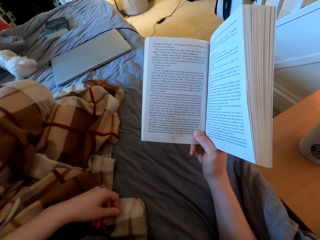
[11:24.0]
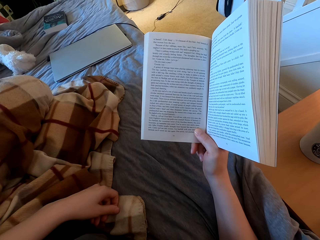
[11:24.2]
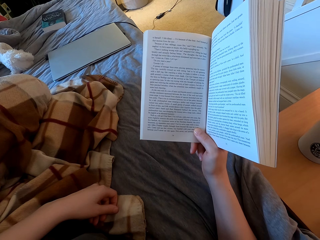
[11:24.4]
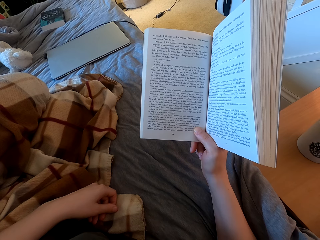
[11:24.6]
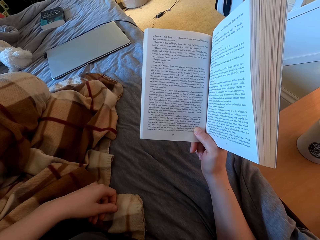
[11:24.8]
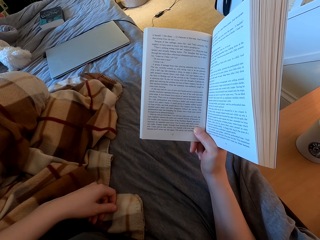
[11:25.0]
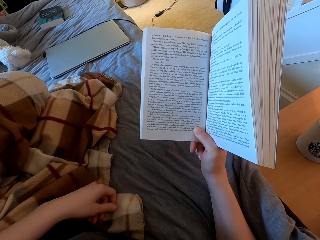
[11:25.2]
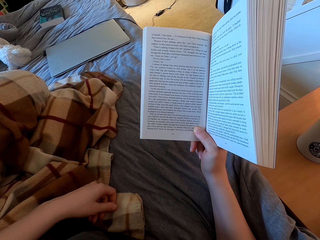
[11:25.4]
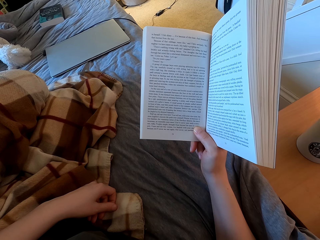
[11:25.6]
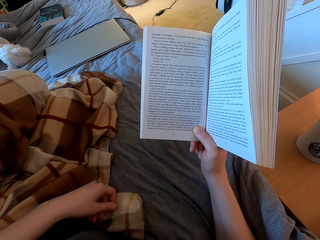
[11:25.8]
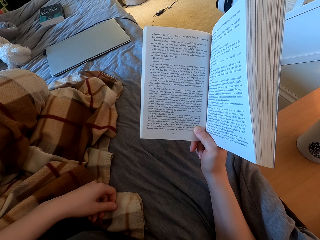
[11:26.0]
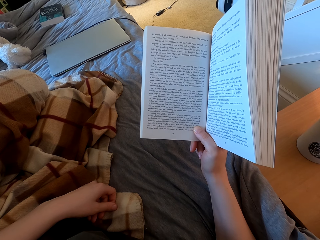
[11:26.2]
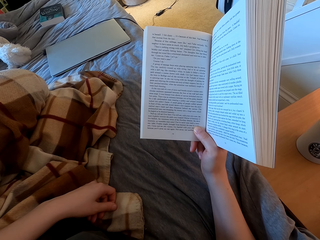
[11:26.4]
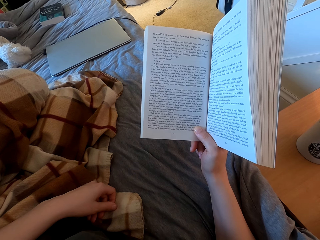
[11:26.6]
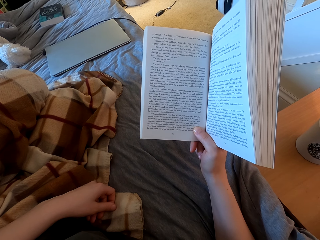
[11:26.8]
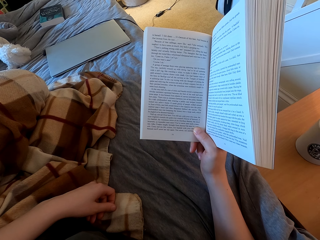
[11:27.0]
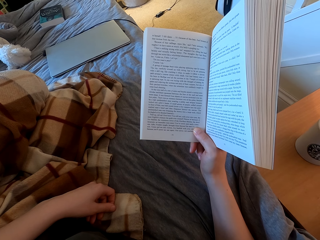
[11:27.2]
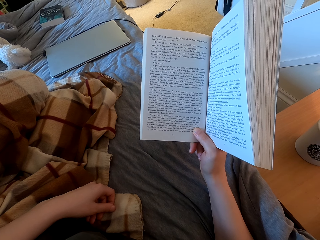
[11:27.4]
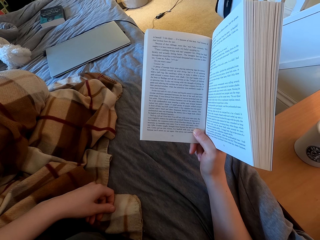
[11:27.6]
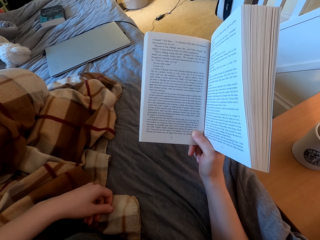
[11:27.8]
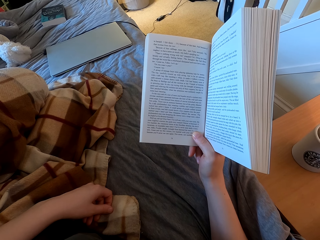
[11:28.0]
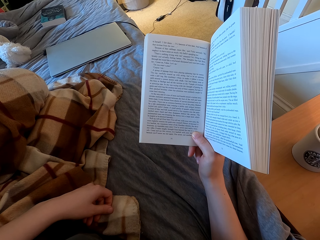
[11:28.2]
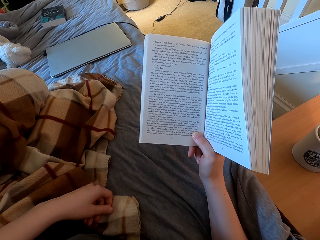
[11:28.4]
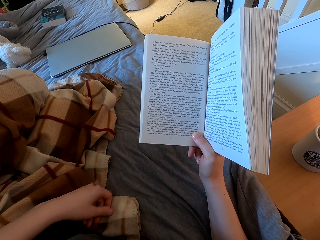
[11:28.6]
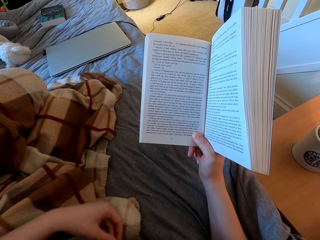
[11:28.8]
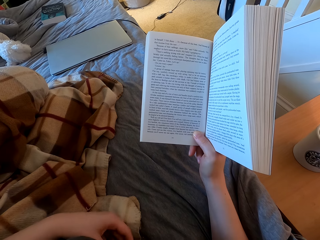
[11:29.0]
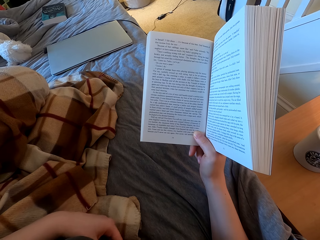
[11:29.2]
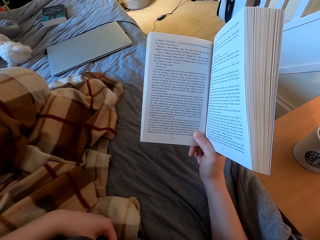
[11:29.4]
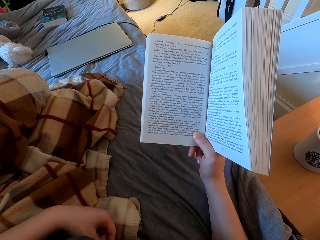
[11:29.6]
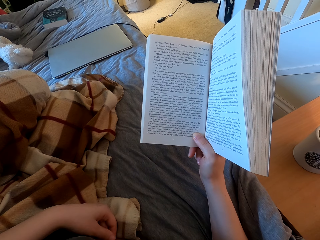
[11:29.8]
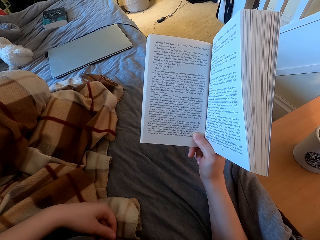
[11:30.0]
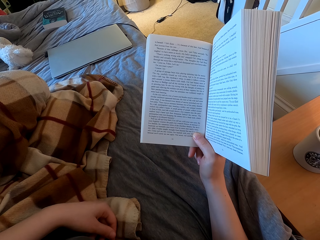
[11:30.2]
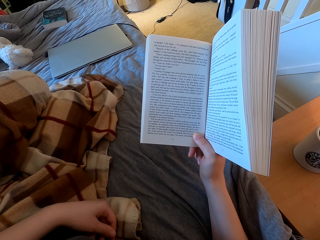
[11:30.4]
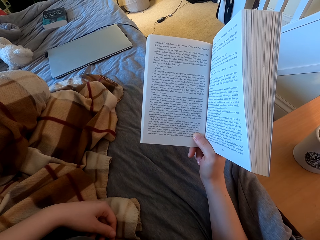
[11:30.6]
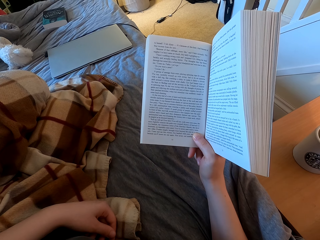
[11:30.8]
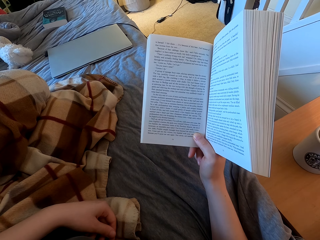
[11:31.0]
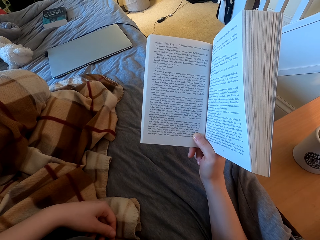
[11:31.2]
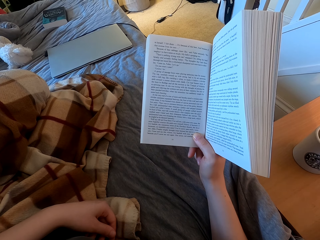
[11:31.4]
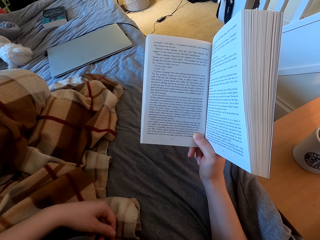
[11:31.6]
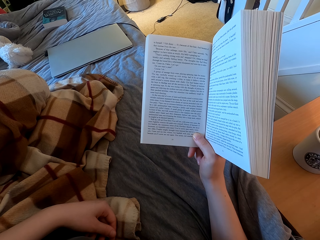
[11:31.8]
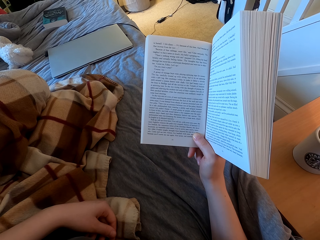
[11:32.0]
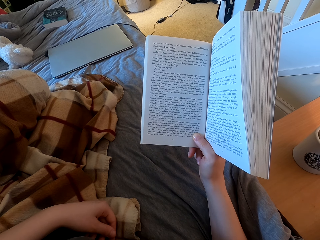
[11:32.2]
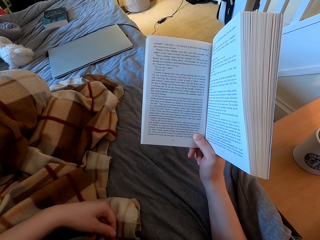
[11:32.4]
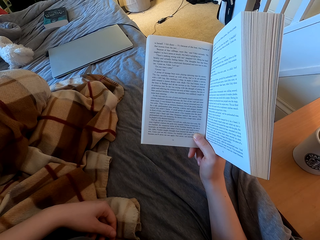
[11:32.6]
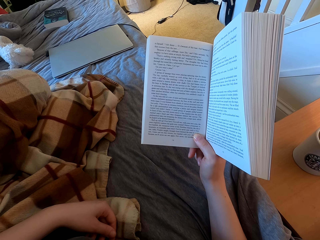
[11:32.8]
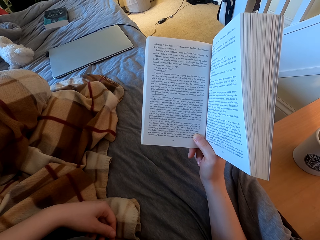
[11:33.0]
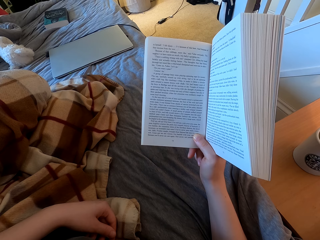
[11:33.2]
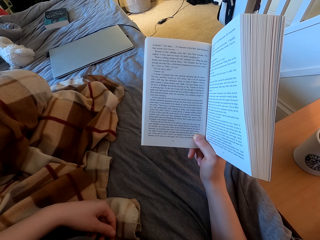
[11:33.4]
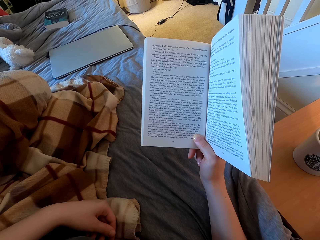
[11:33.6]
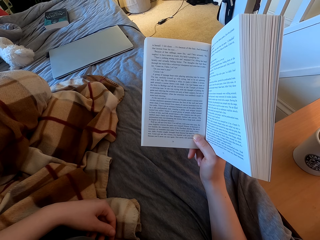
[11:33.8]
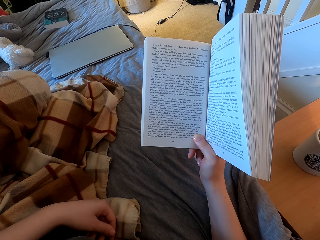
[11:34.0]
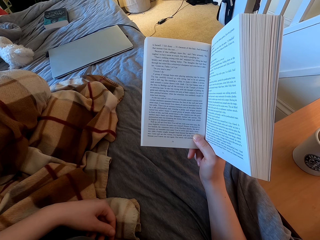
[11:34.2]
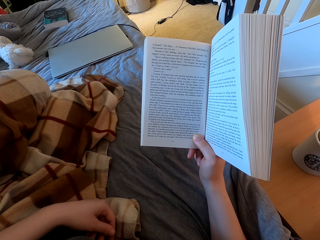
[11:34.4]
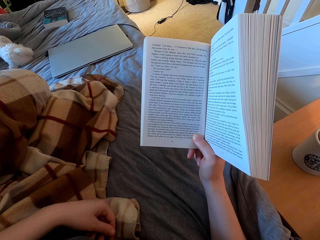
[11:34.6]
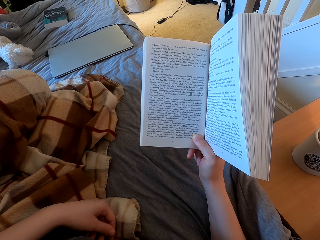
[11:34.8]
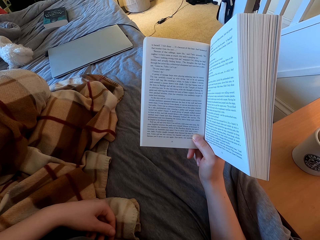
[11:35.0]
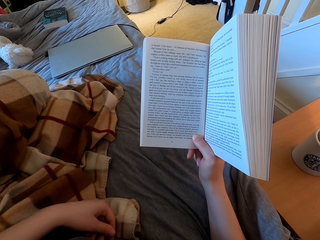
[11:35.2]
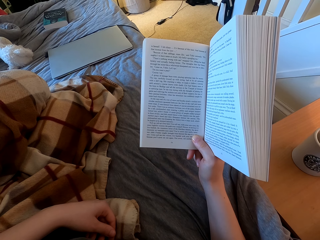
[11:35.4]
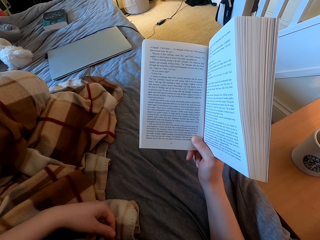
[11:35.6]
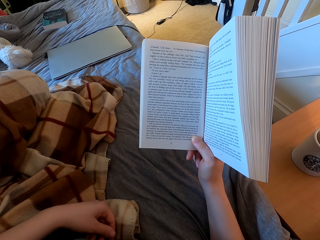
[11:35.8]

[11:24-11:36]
The camera wearer puts the hand down. They read a book.

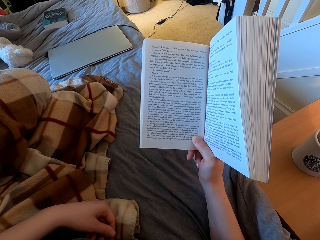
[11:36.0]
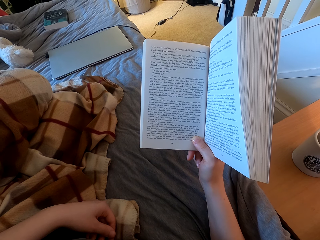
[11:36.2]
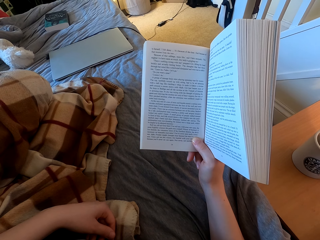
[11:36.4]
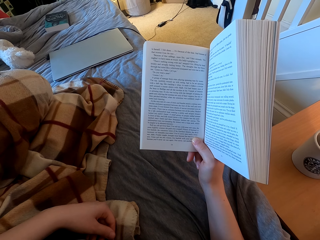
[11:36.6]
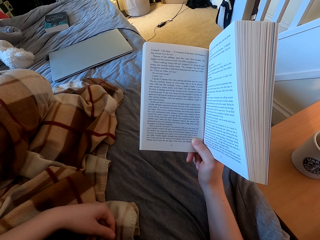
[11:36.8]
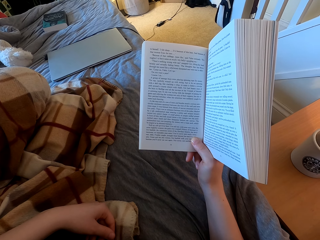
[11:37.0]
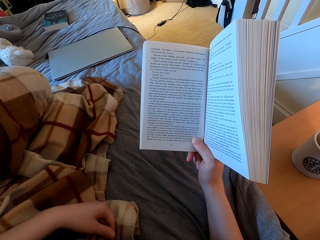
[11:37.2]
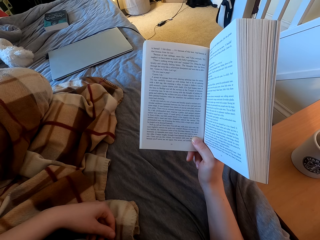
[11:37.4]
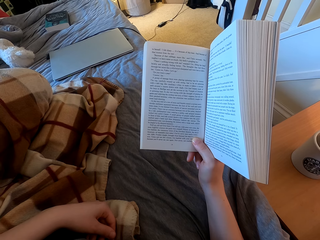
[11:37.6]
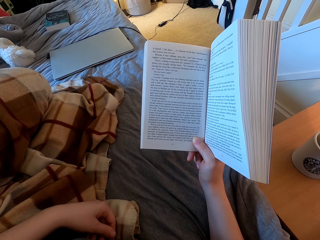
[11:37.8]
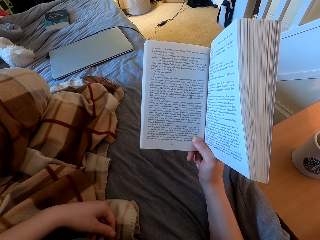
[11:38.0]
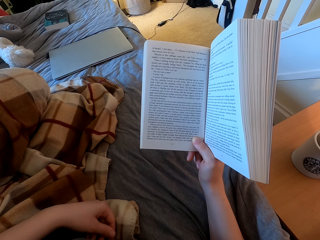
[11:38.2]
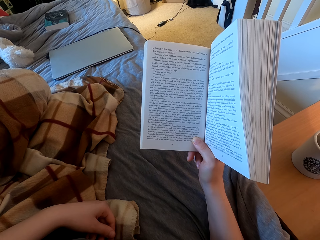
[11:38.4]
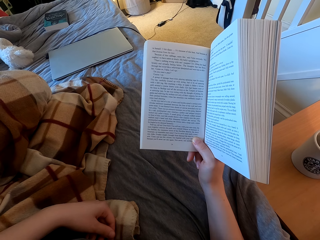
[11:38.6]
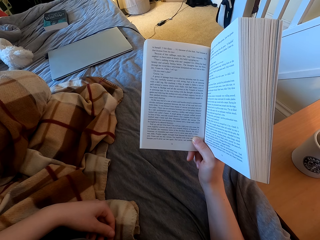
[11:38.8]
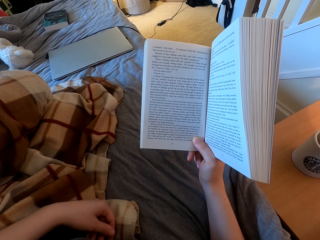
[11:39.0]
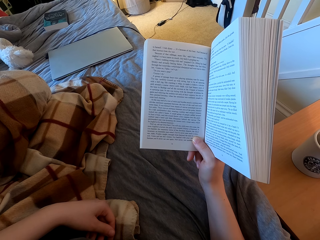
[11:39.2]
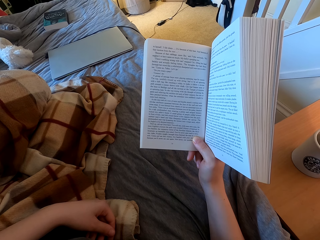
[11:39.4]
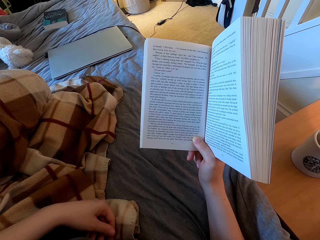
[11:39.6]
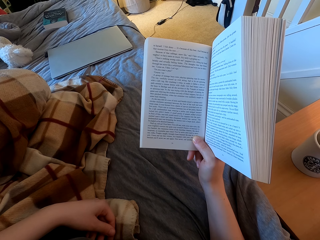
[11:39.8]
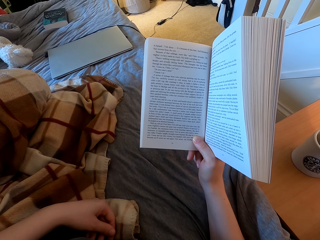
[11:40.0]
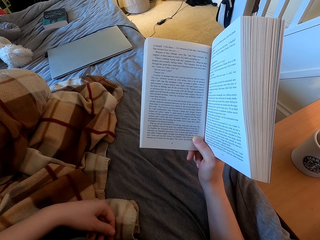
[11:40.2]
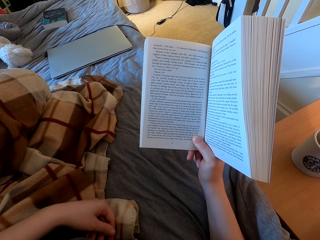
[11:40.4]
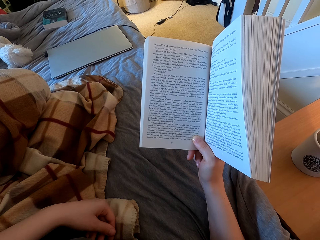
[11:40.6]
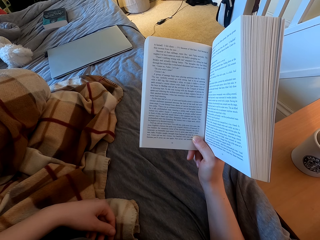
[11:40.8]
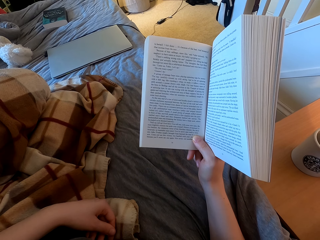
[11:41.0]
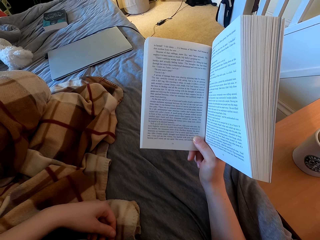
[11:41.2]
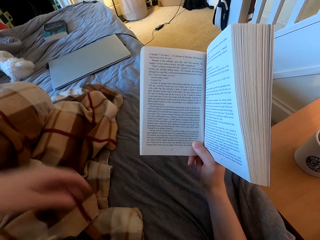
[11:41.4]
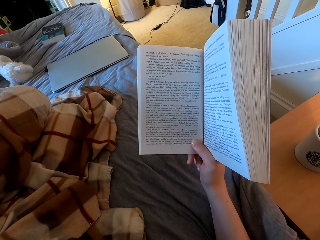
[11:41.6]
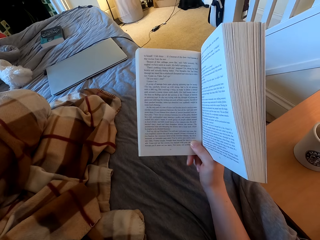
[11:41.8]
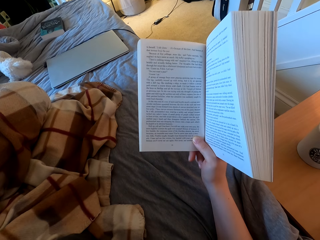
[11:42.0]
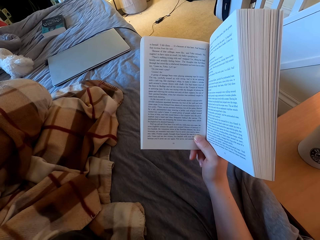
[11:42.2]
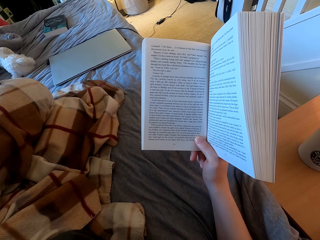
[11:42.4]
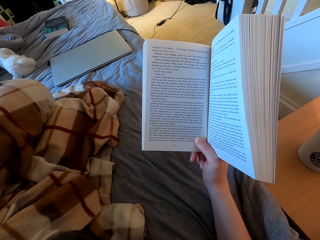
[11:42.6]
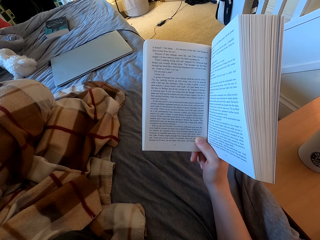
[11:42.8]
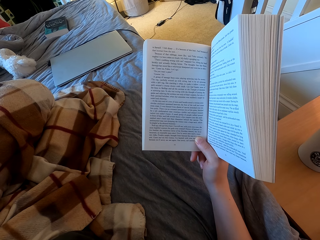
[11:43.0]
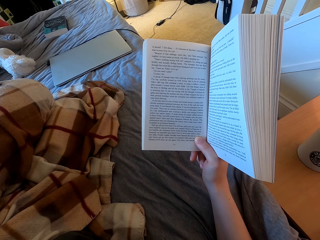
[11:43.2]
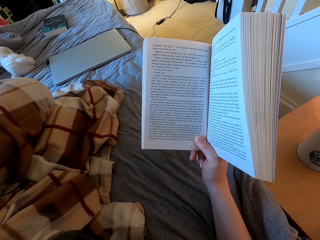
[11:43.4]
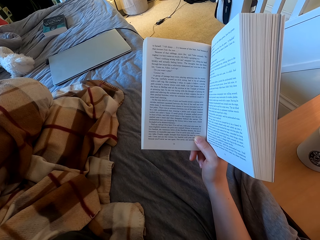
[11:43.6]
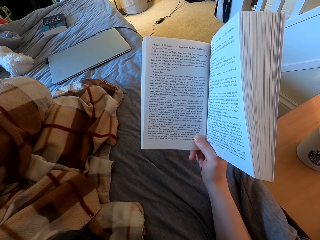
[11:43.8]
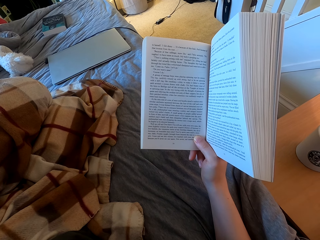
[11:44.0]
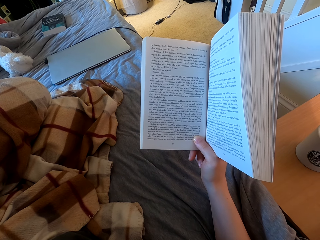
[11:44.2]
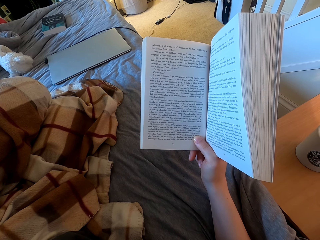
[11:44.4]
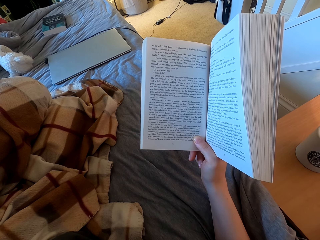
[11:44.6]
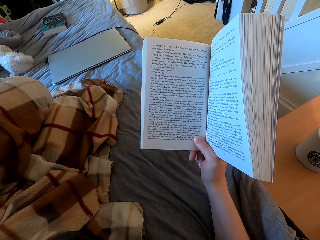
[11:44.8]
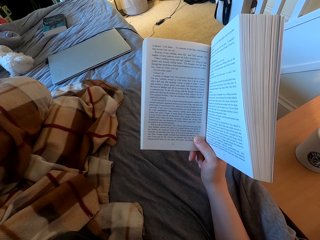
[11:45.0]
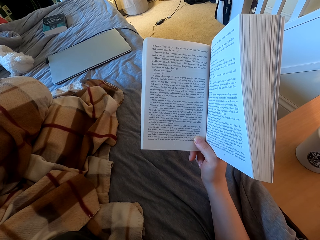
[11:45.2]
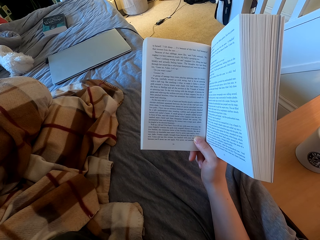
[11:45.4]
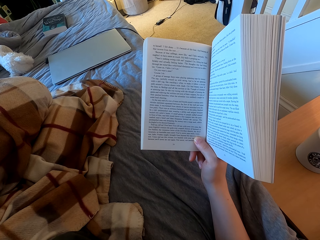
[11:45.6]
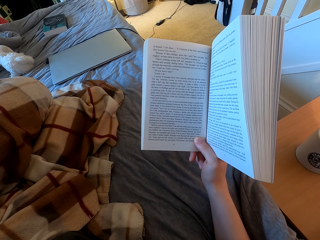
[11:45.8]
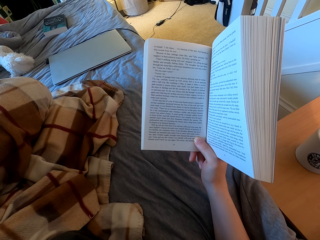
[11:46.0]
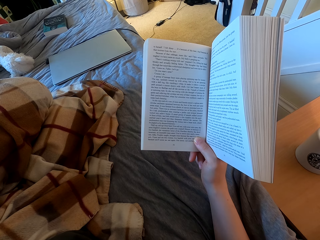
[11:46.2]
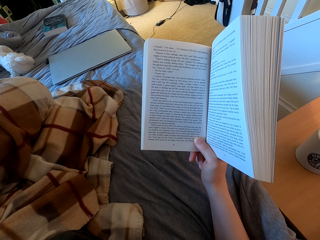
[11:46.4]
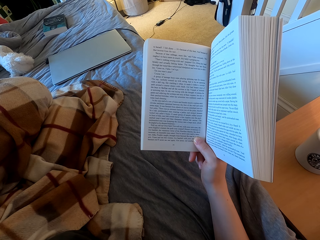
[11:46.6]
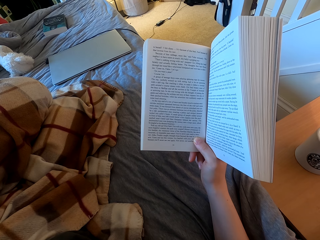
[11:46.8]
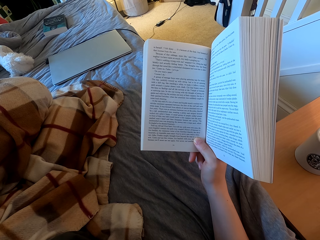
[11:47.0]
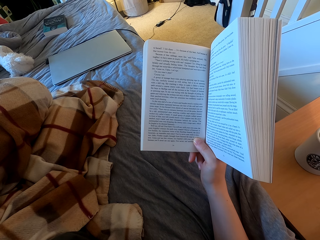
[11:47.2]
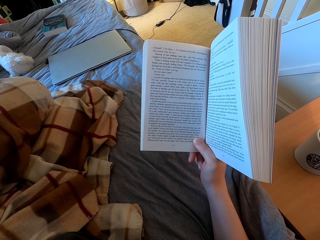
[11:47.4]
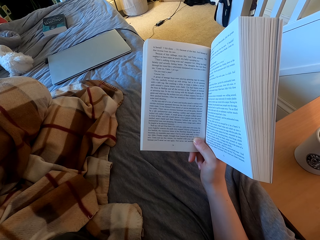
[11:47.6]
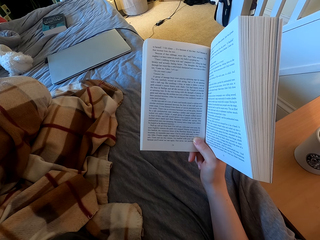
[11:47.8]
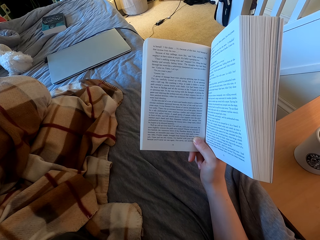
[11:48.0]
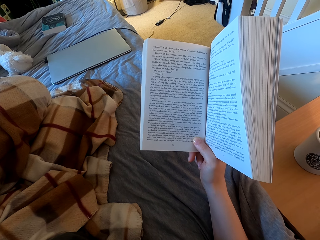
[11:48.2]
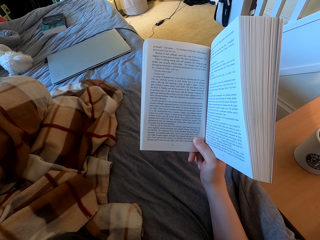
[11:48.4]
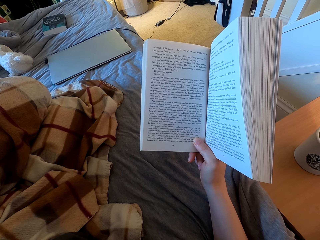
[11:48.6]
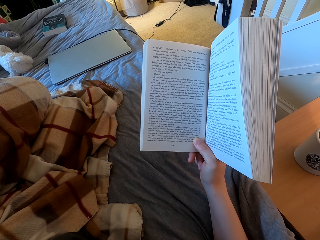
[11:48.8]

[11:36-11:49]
The camera wearer lifts up the hand. They read a book.
